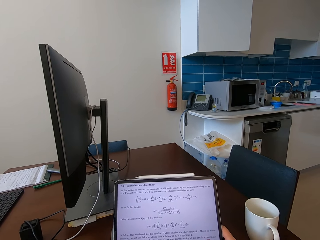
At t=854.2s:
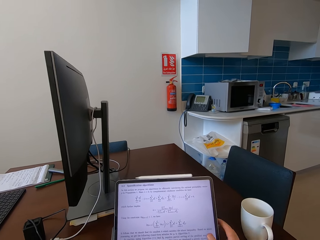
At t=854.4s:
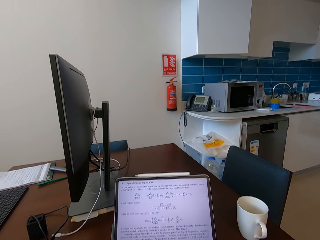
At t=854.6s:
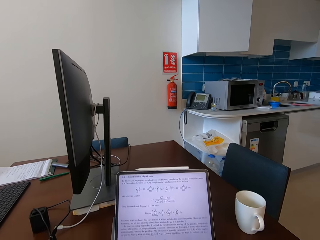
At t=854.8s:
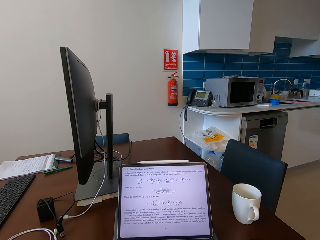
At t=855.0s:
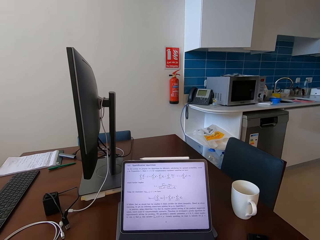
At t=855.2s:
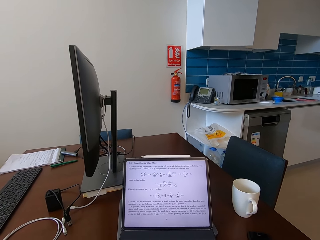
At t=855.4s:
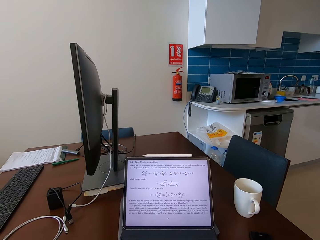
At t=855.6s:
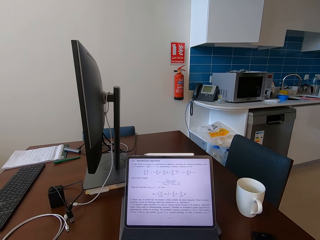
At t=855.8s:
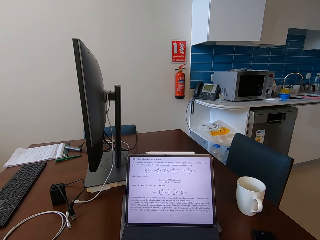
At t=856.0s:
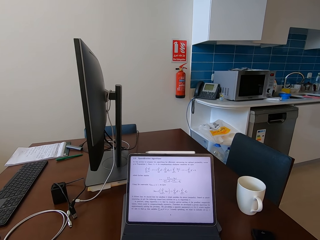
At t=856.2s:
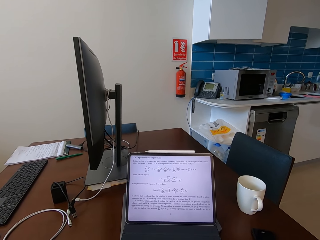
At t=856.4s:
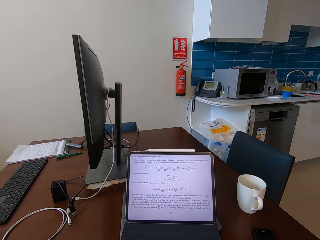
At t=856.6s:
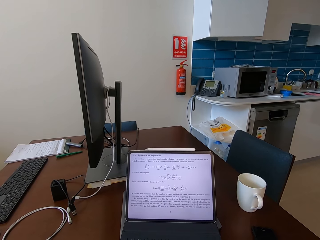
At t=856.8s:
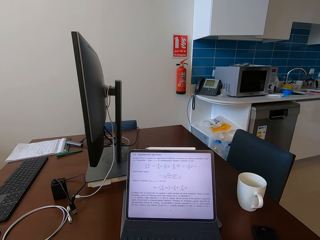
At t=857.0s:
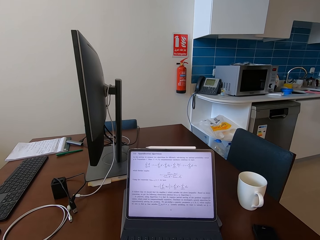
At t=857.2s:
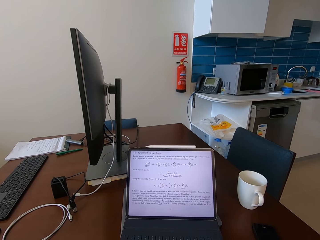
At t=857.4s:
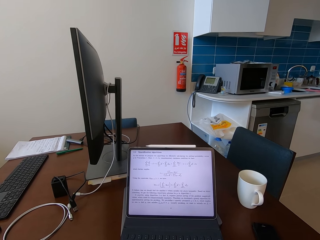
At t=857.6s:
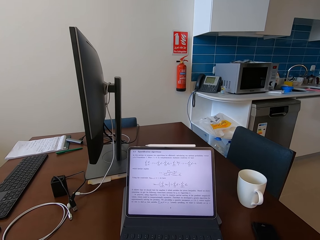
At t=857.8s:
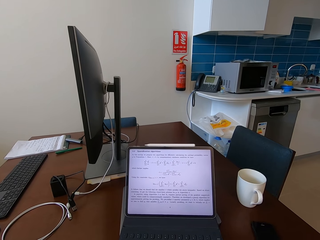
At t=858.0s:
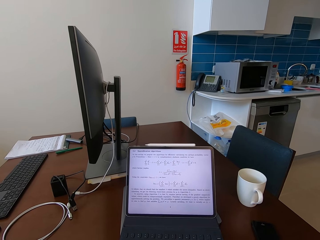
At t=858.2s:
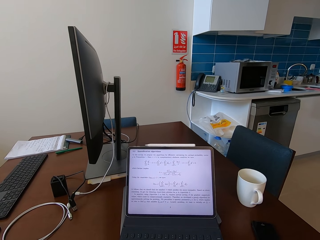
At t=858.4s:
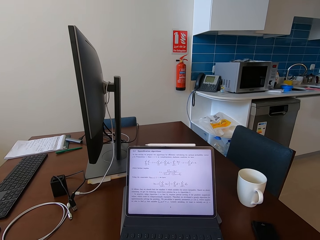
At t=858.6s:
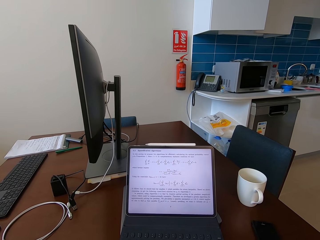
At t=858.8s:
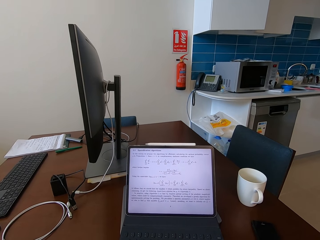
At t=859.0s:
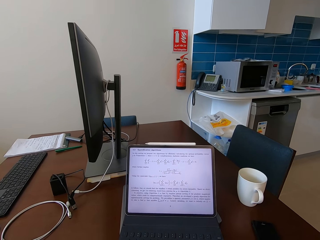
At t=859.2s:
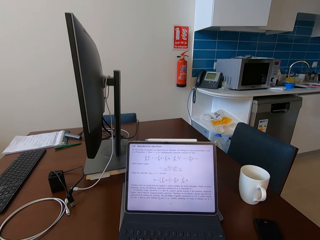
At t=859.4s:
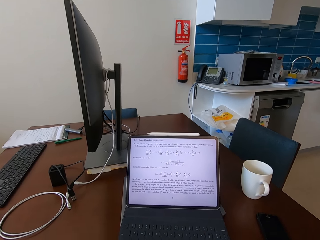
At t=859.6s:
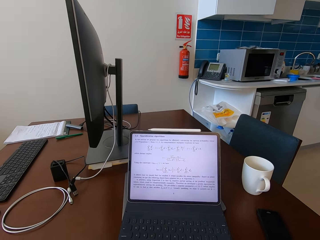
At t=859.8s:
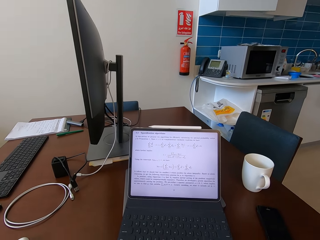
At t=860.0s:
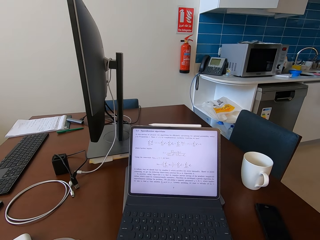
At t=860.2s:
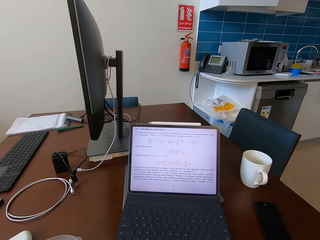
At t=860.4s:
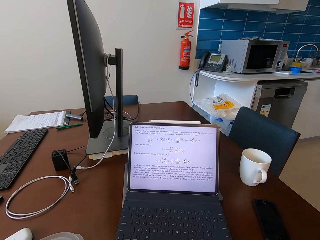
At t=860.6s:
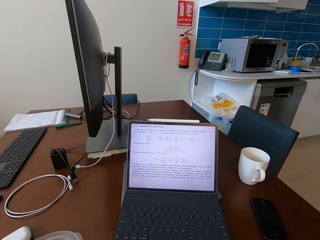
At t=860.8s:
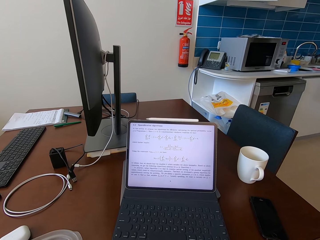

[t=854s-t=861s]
The camera wearer looks at the laptop.

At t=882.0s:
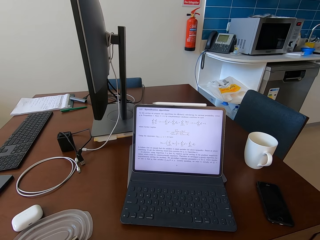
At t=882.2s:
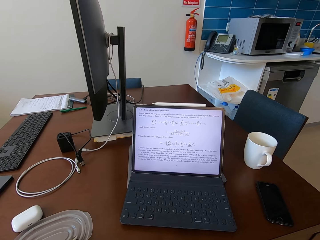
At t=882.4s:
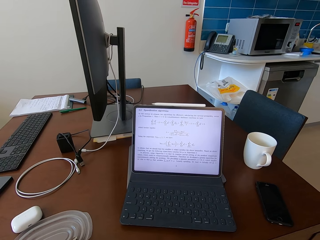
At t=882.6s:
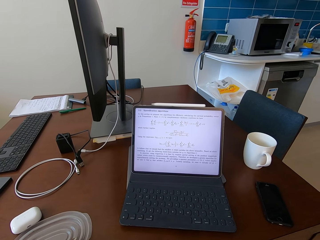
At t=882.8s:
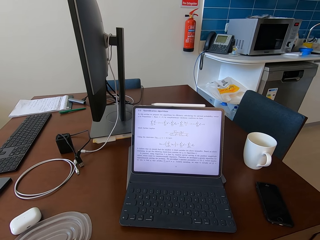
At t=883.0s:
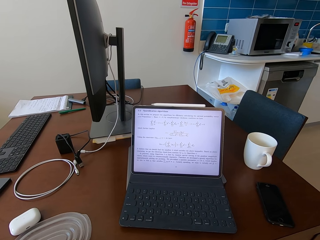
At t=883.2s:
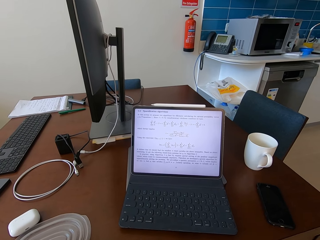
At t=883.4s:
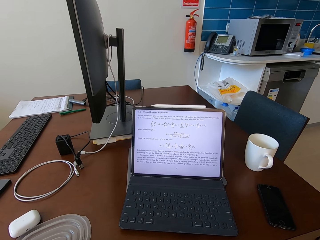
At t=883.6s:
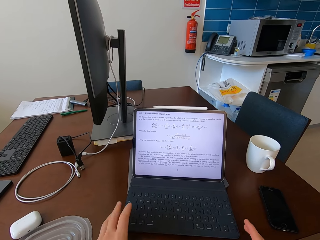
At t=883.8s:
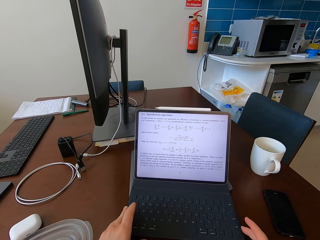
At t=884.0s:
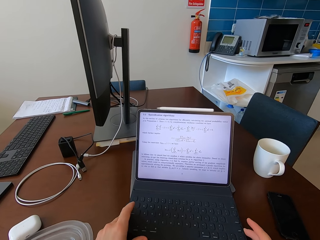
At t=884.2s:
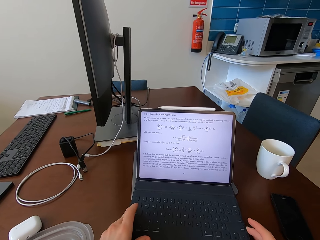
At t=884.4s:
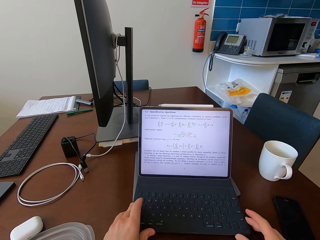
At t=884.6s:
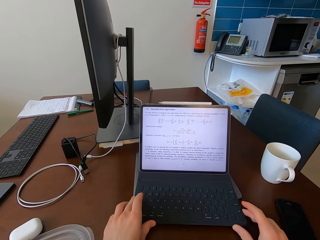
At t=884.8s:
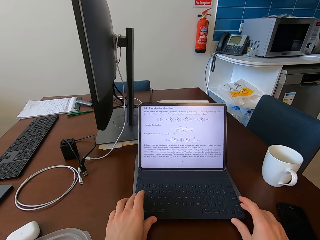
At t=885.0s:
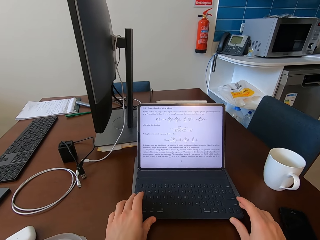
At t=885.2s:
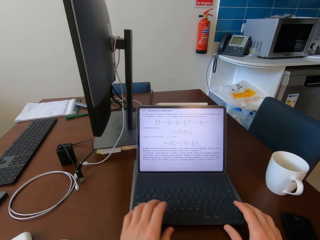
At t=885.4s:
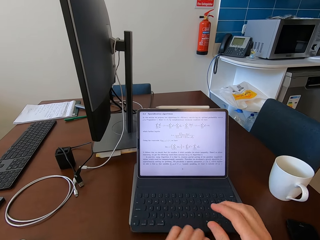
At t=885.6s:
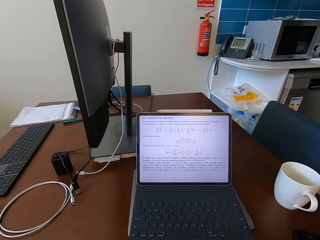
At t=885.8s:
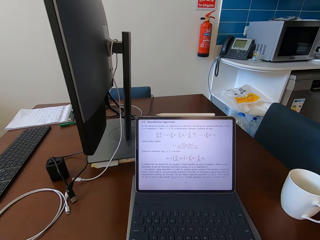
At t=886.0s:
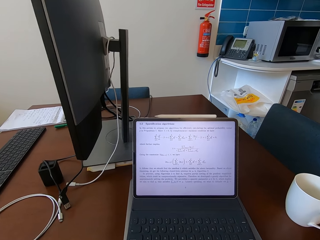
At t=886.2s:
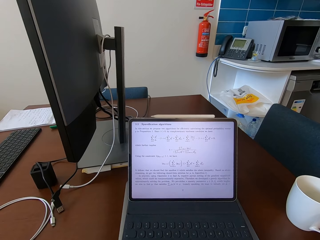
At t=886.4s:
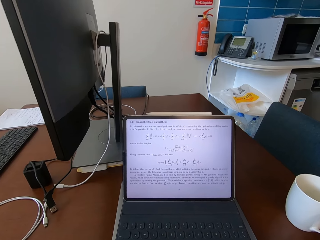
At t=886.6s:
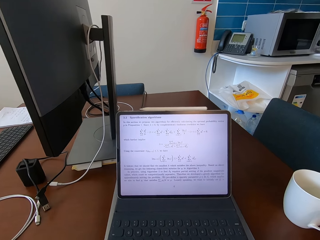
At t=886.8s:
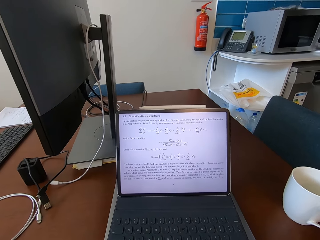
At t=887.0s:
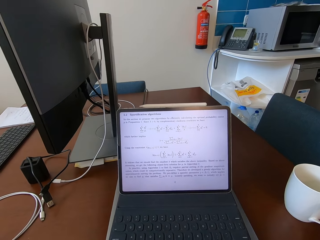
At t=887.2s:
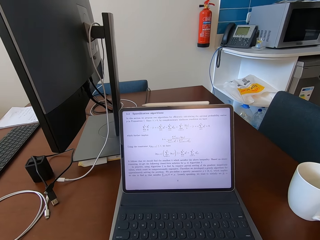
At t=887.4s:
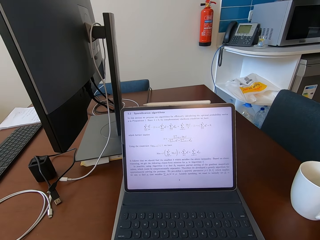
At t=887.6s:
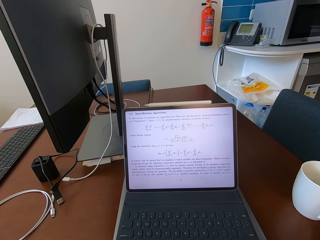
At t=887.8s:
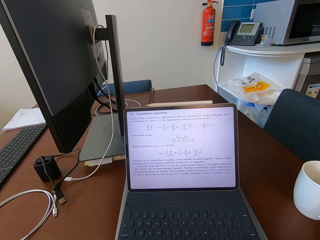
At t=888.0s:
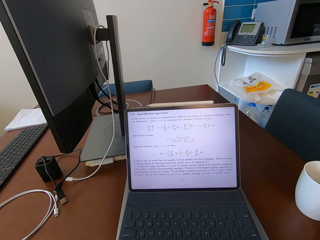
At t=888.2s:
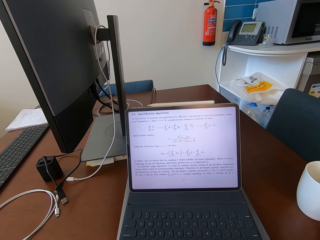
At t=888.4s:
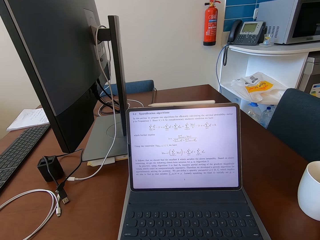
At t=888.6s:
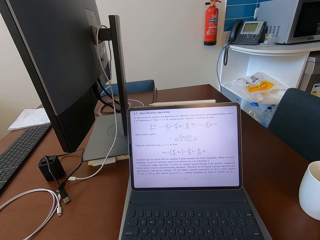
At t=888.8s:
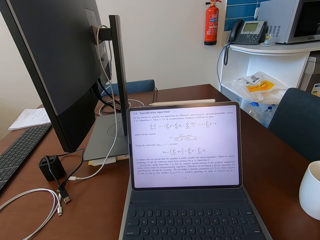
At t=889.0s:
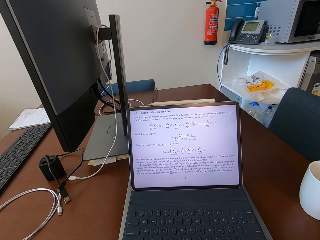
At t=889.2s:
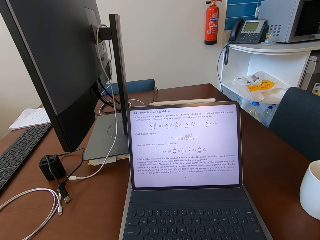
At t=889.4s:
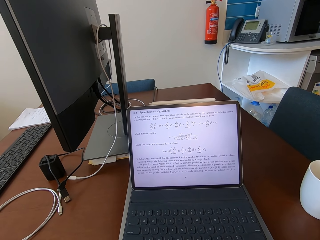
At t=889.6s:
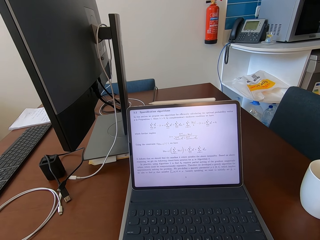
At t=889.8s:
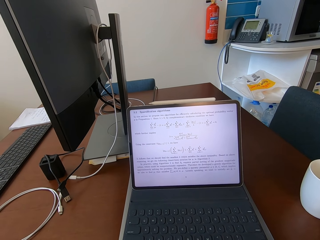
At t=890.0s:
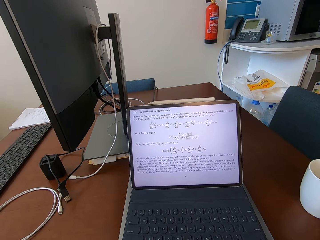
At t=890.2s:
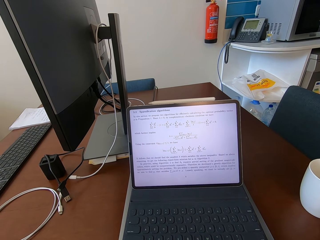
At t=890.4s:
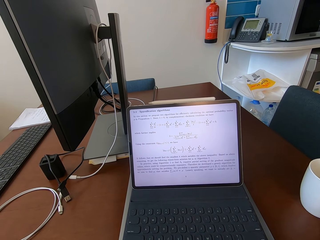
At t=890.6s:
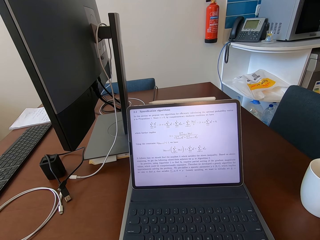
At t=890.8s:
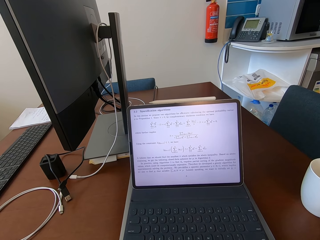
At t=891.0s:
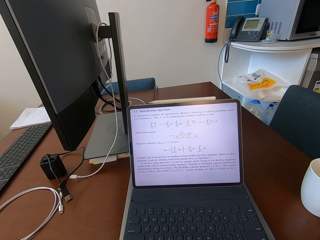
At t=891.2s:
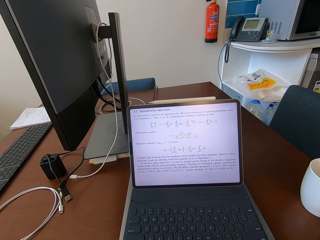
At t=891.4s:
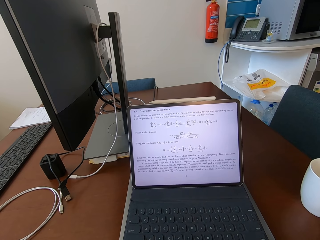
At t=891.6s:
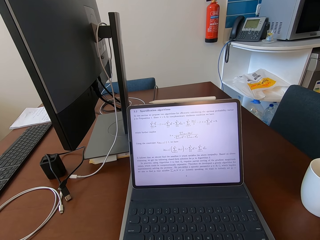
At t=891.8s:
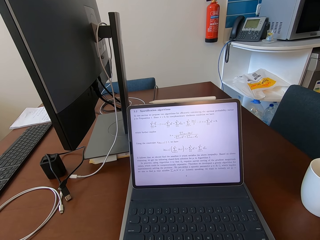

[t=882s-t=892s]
The camera wearer adjusts a keyboard and the tablet on the table. They move the laptop, and look at the laptop.
